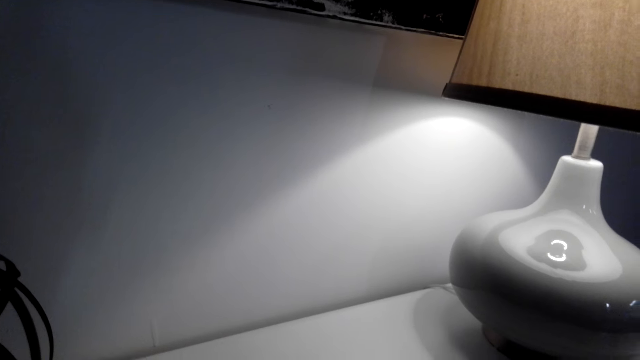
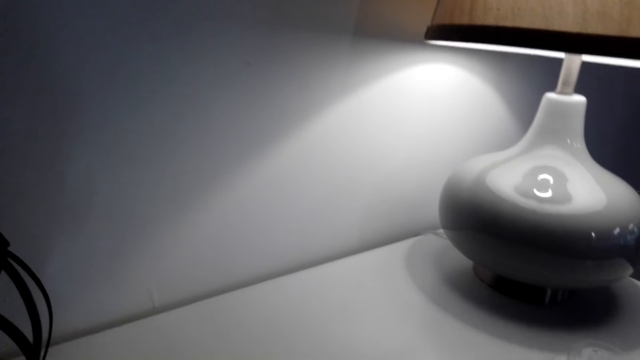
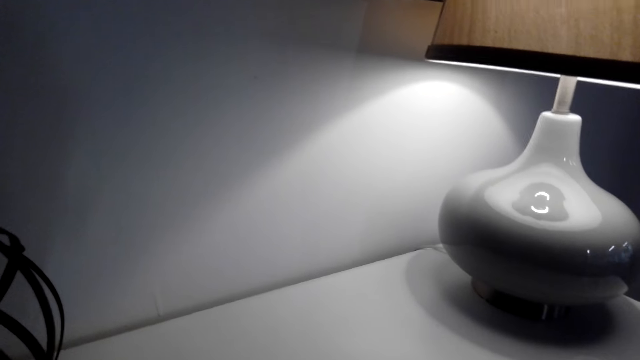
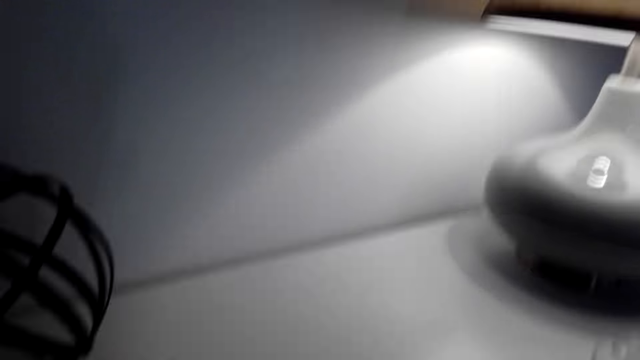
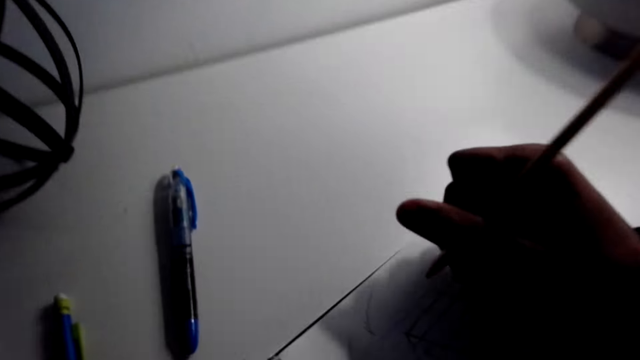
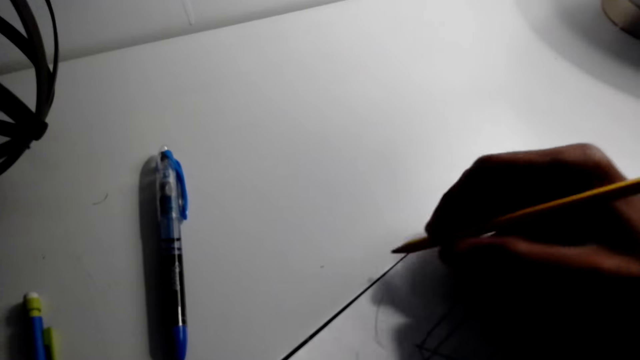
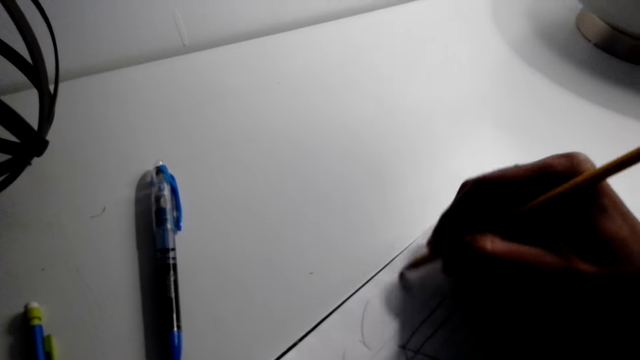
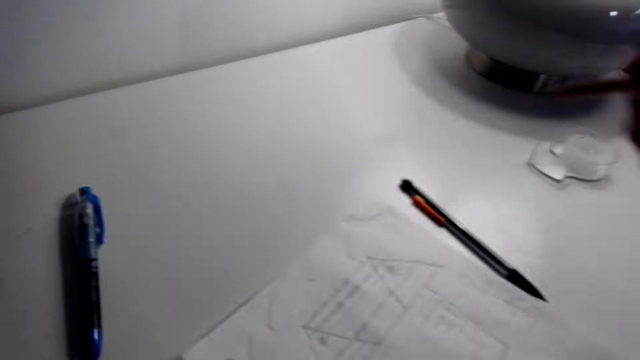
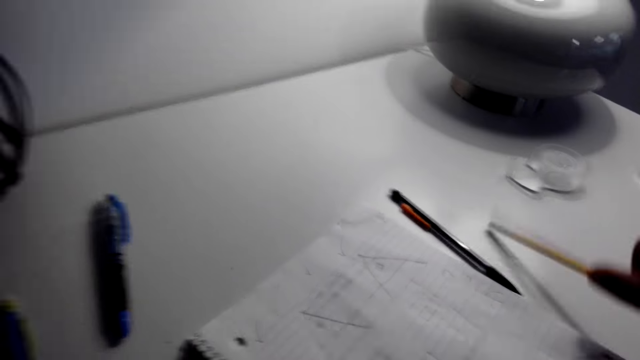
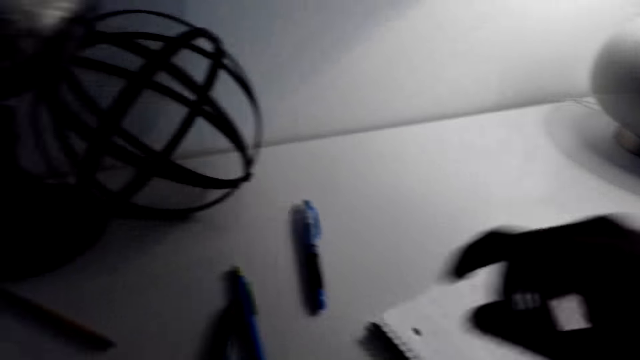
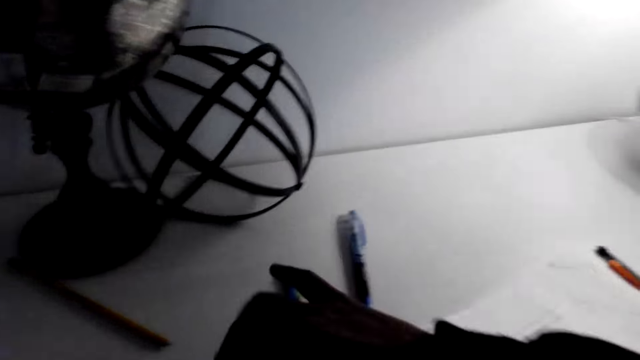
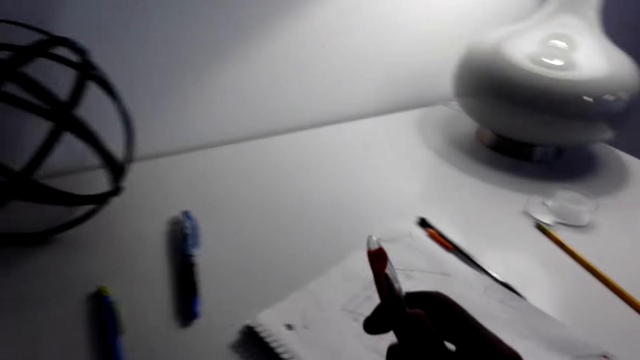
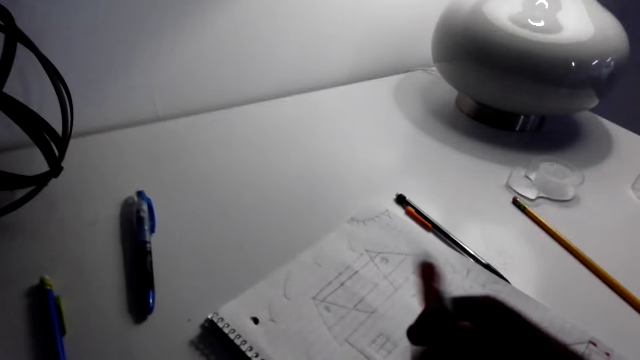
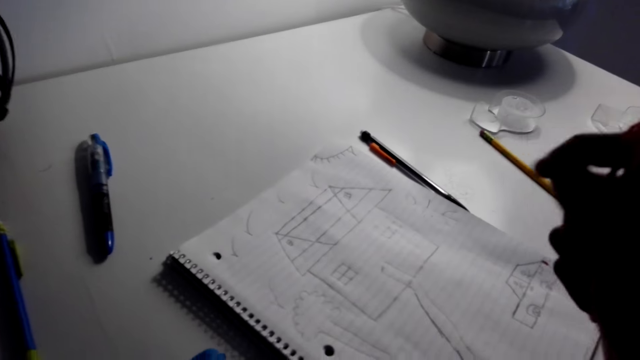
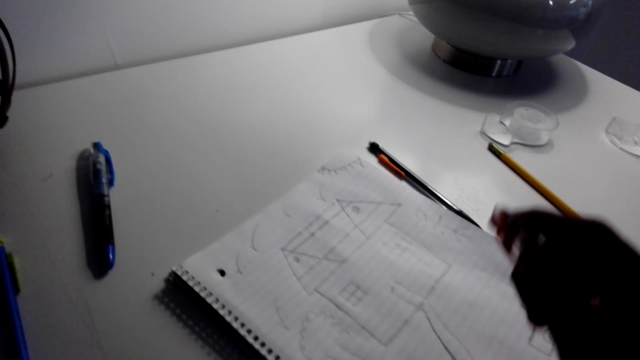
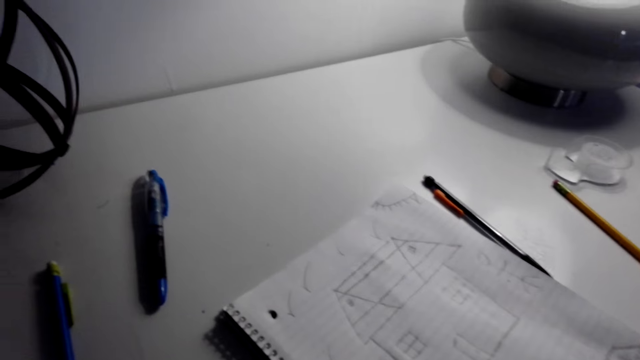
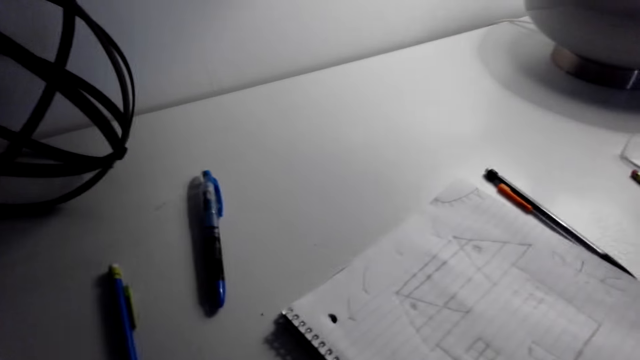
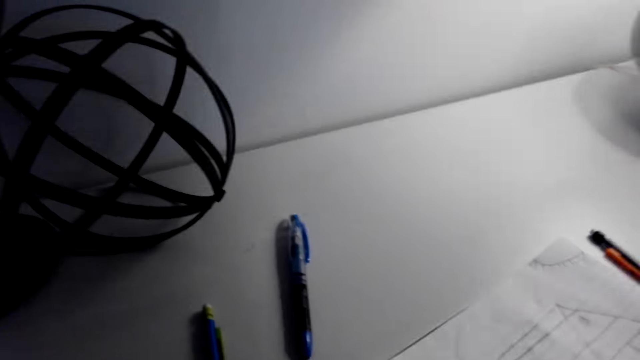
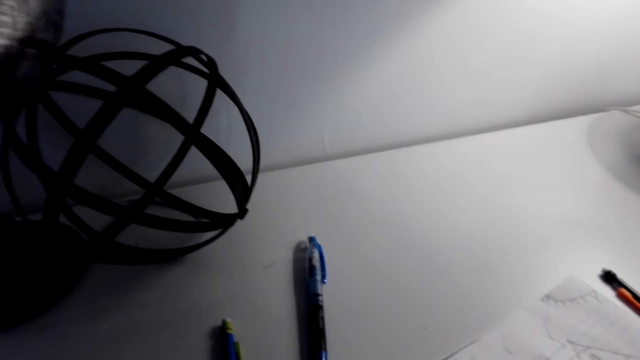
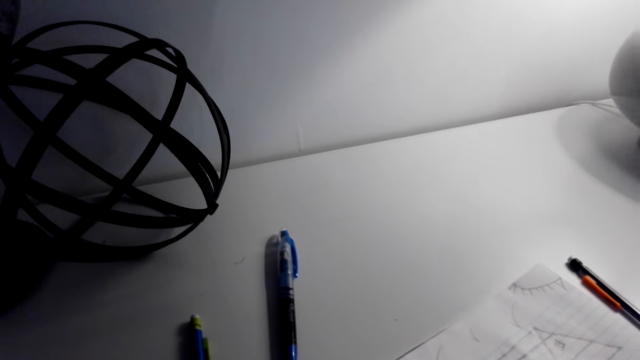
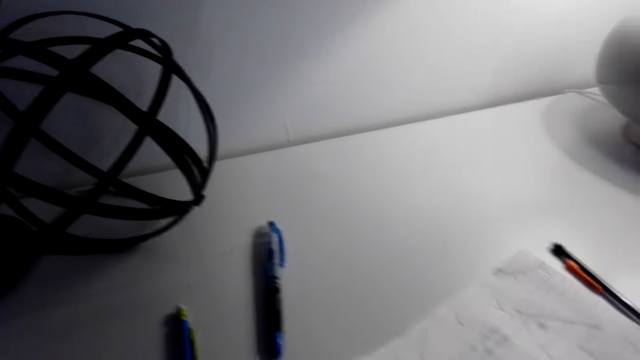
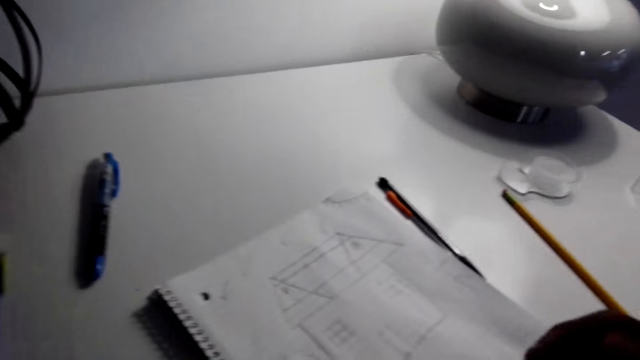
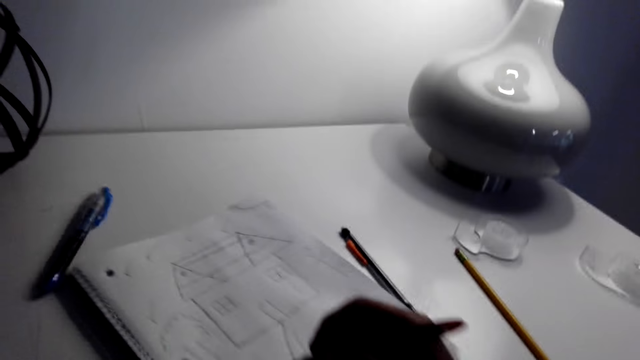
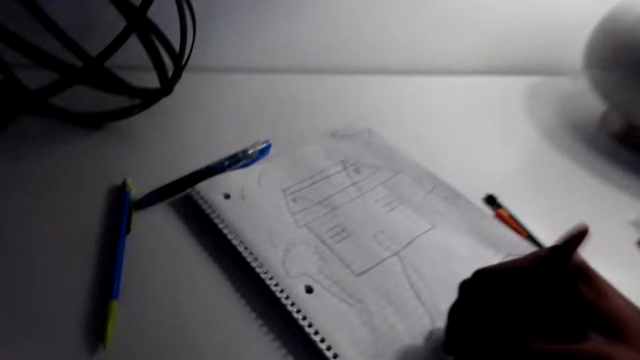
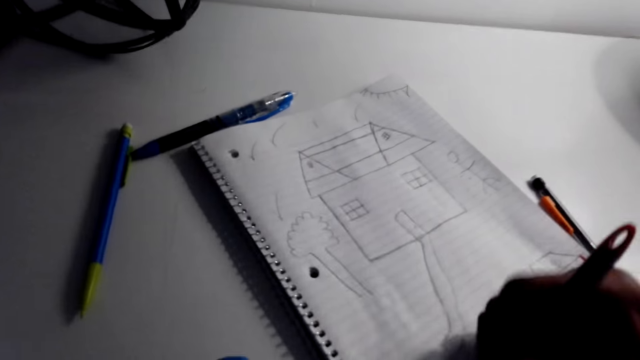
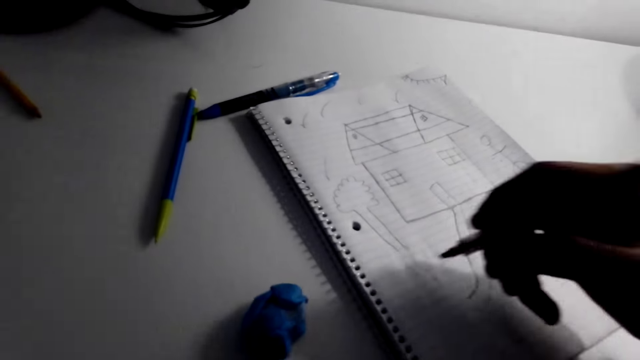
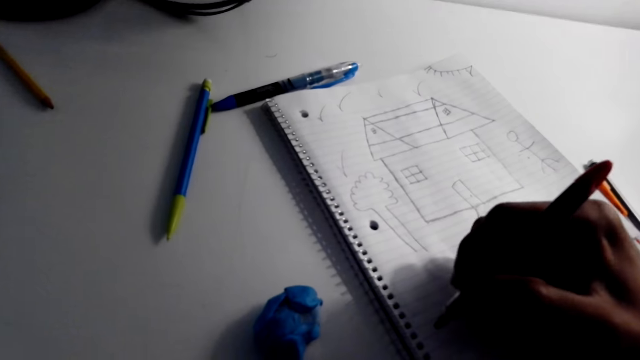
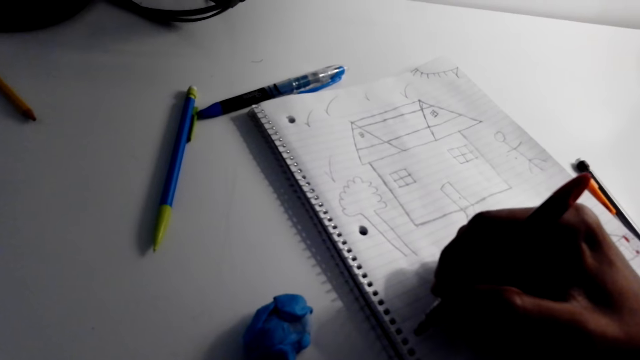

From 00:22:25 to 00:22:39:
The camera wearer draws on top of the book. They raise a hand. They put the pen on the table. They pick up a red pen from the table. They open the pen. They draw a structure of a house on the paper.

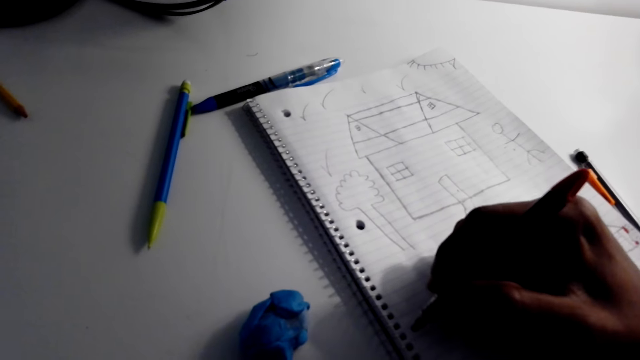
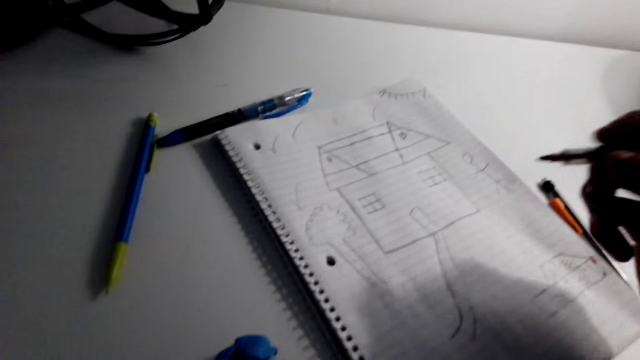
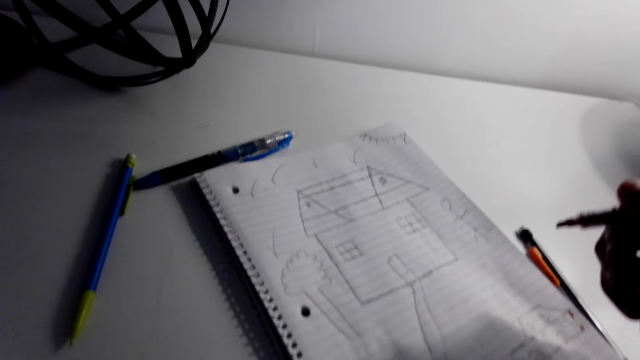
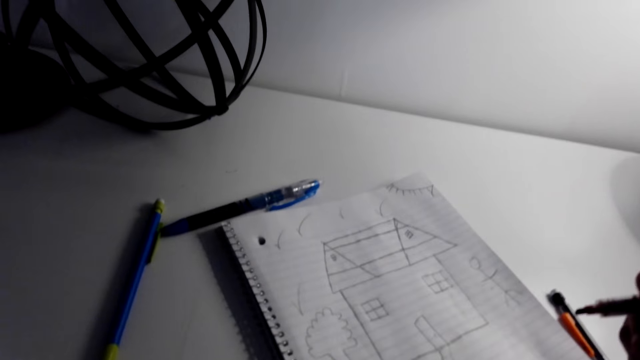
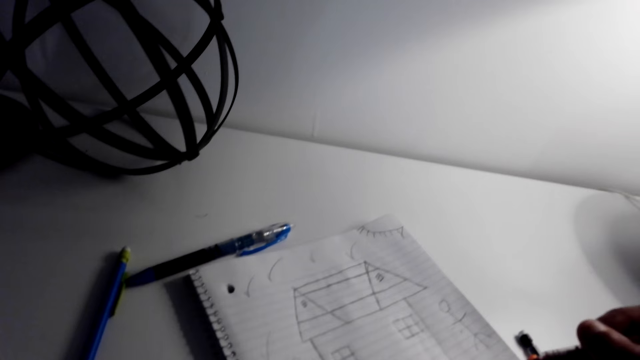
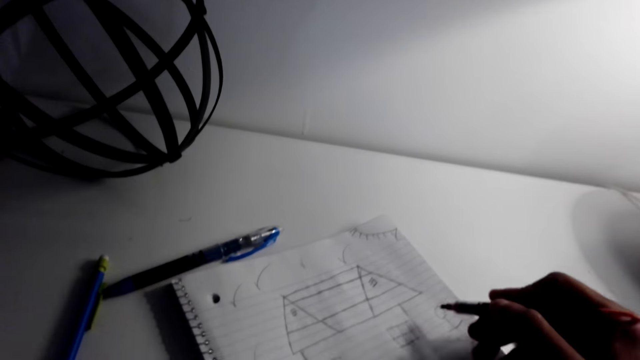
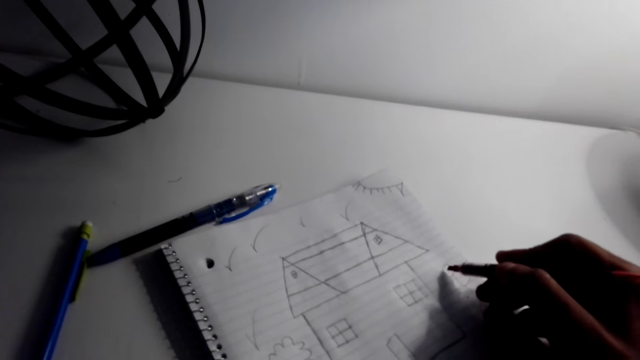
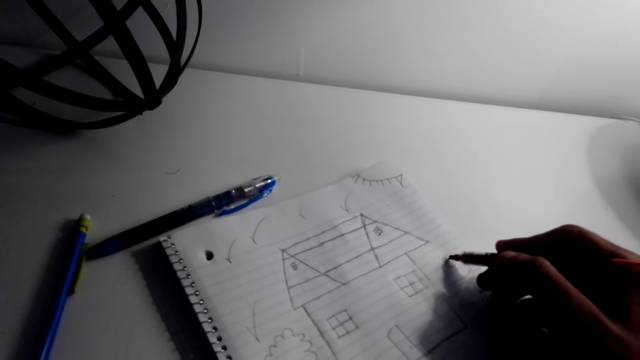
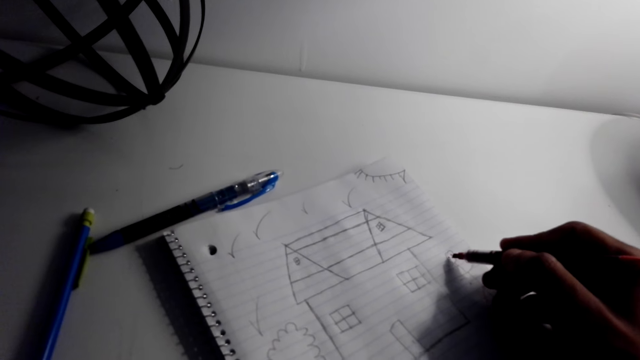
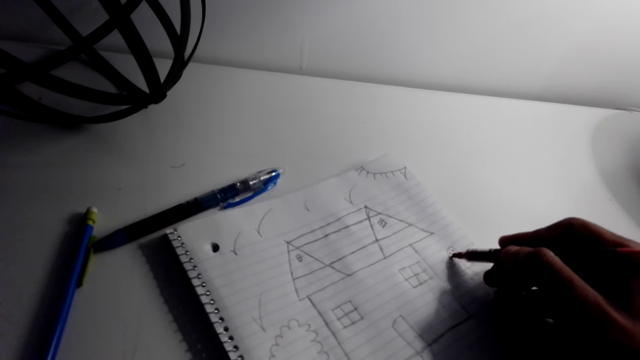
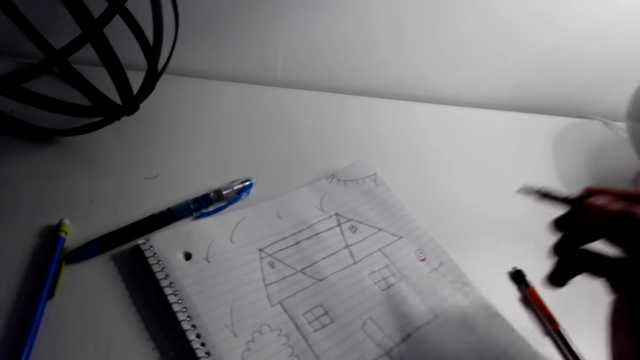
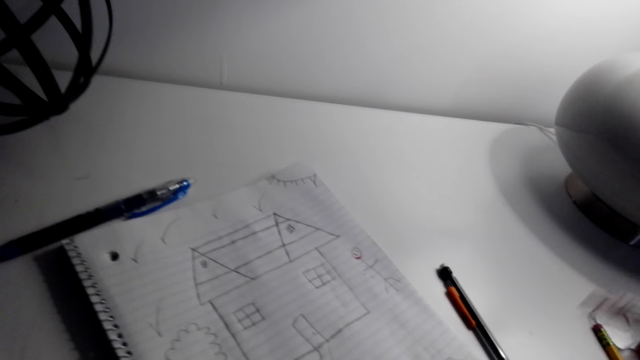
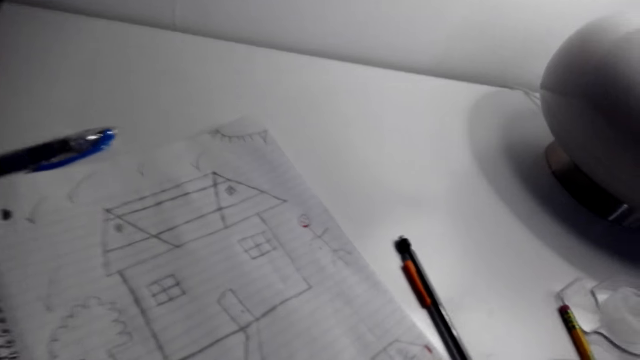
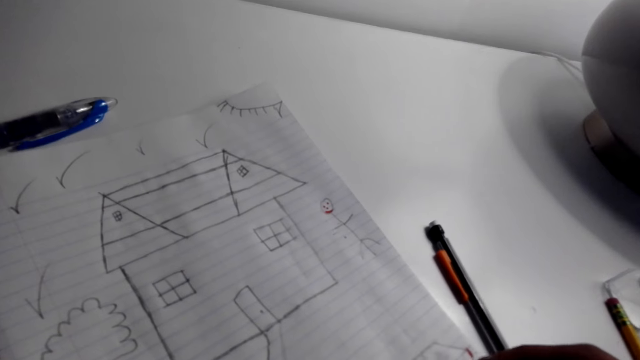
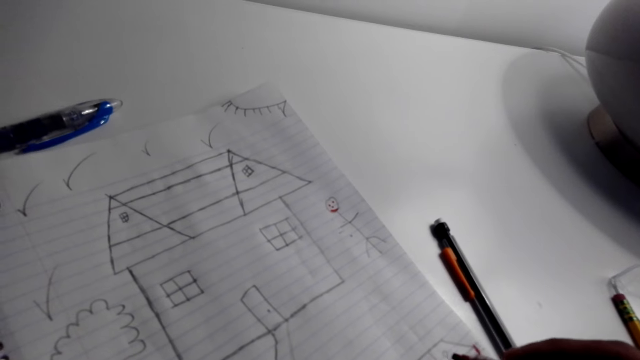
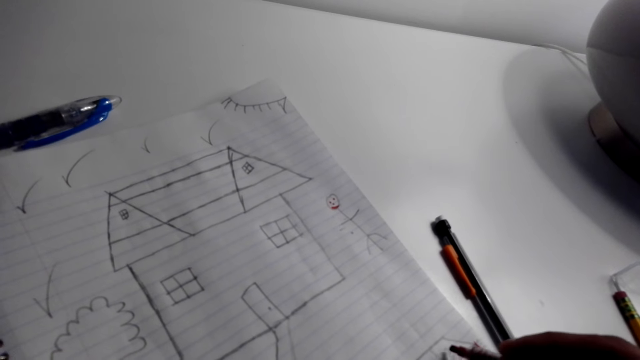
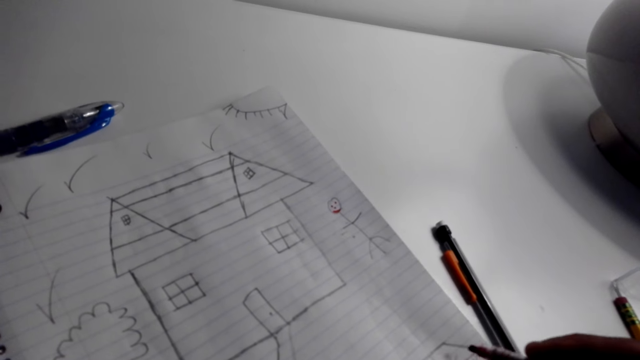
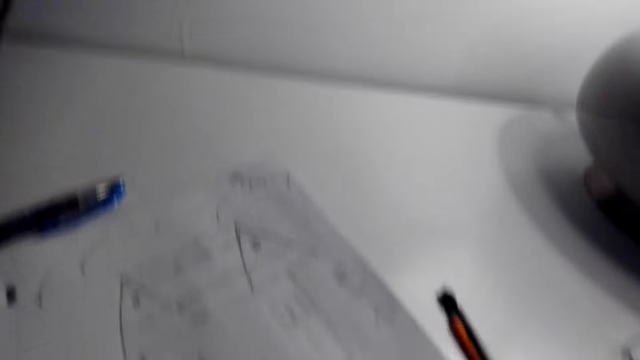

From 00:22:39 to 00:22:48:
The camera wearer lifts a hand. They draw on the paper. They lift a hand.
